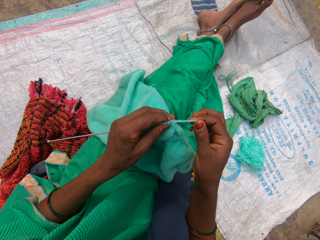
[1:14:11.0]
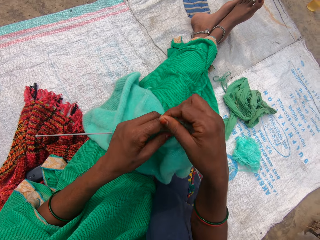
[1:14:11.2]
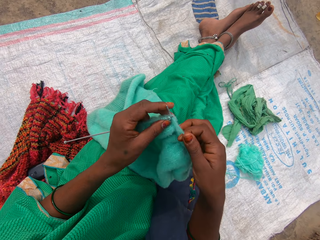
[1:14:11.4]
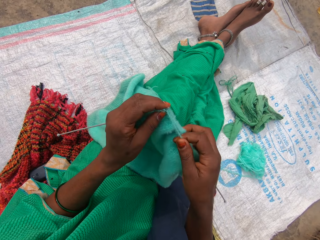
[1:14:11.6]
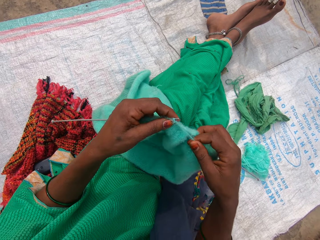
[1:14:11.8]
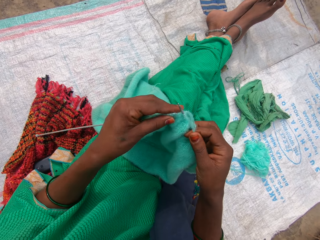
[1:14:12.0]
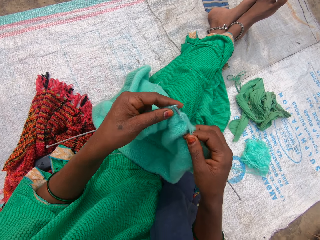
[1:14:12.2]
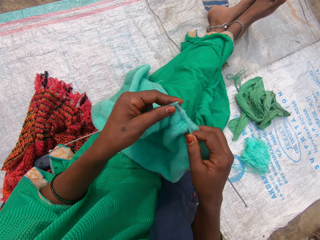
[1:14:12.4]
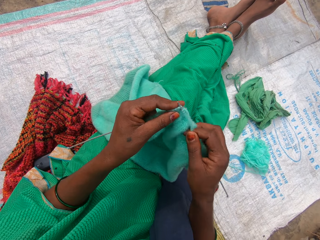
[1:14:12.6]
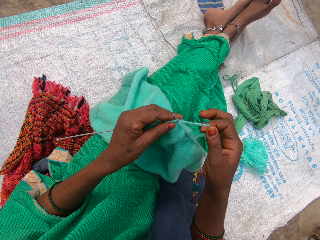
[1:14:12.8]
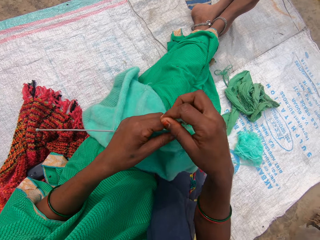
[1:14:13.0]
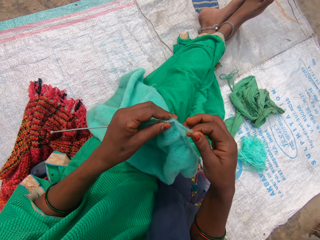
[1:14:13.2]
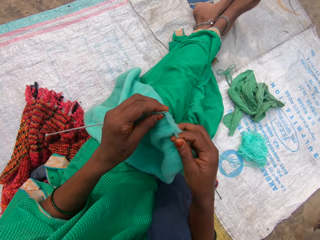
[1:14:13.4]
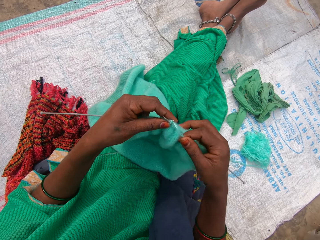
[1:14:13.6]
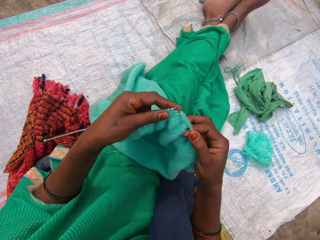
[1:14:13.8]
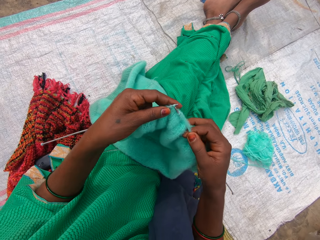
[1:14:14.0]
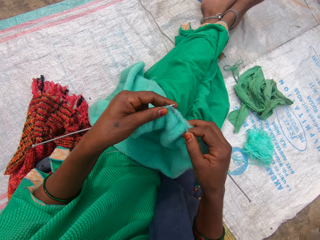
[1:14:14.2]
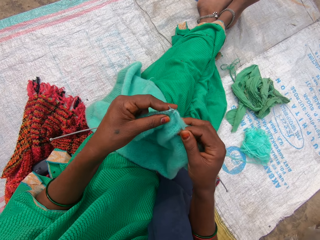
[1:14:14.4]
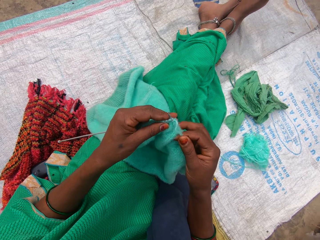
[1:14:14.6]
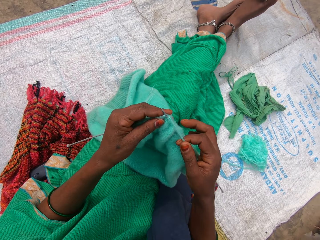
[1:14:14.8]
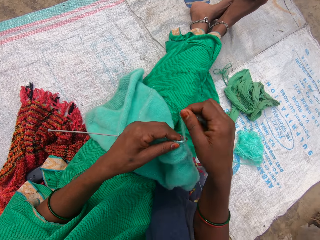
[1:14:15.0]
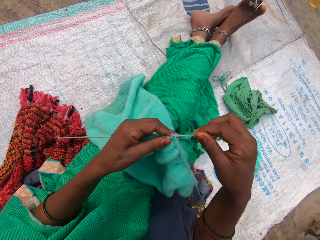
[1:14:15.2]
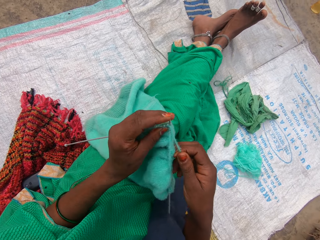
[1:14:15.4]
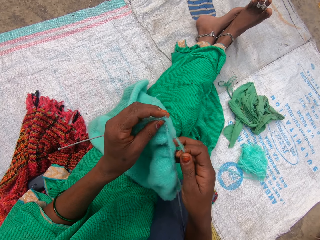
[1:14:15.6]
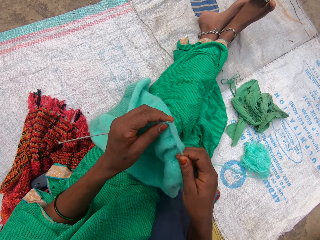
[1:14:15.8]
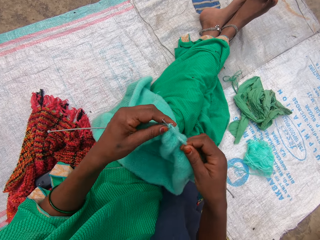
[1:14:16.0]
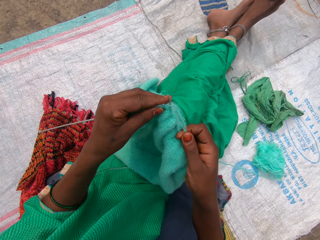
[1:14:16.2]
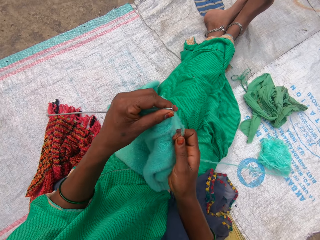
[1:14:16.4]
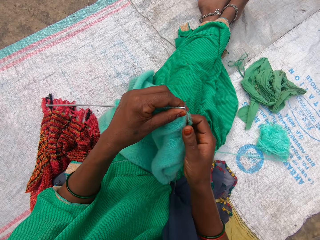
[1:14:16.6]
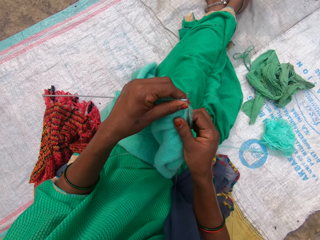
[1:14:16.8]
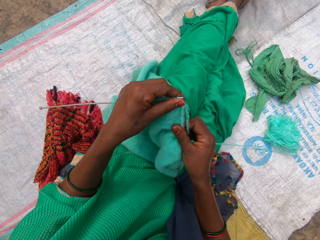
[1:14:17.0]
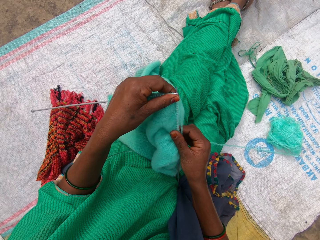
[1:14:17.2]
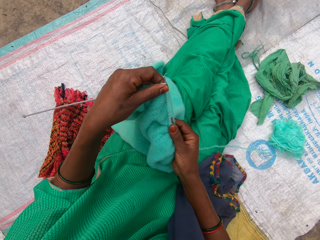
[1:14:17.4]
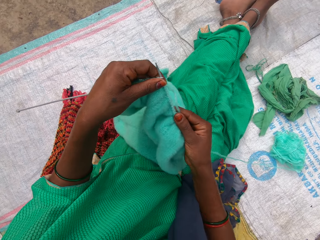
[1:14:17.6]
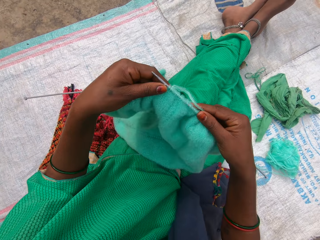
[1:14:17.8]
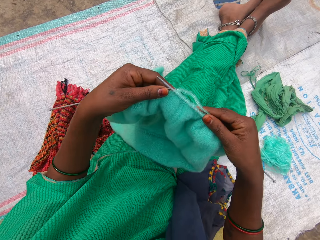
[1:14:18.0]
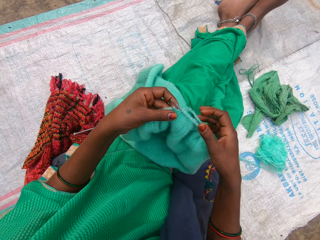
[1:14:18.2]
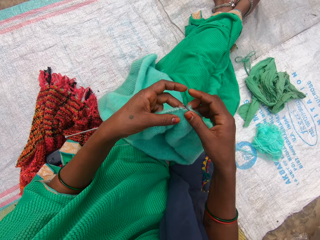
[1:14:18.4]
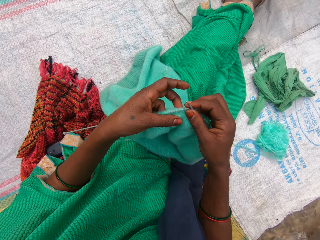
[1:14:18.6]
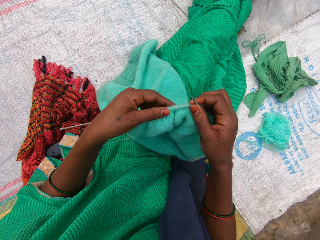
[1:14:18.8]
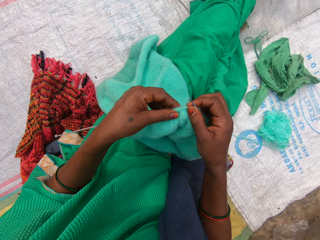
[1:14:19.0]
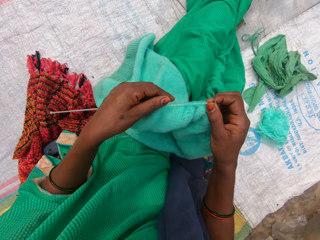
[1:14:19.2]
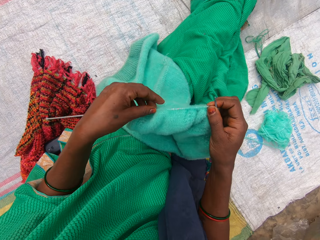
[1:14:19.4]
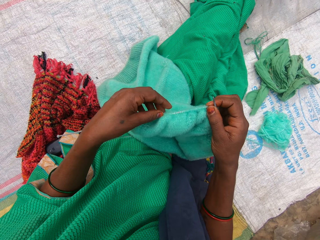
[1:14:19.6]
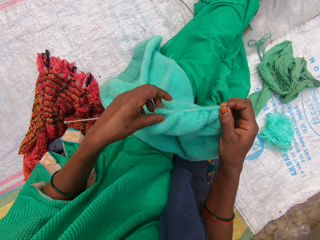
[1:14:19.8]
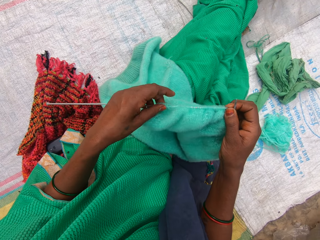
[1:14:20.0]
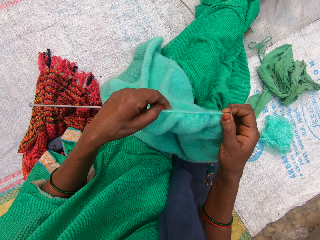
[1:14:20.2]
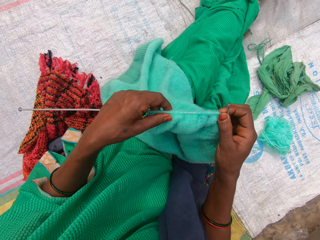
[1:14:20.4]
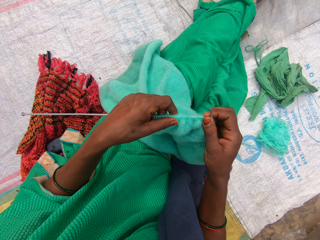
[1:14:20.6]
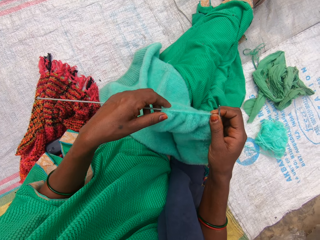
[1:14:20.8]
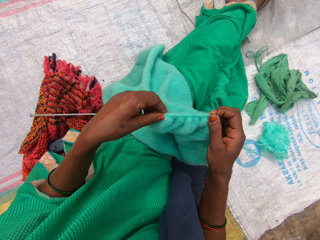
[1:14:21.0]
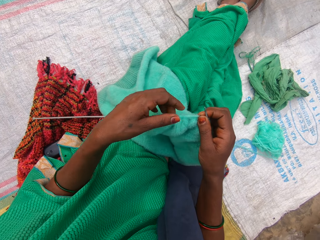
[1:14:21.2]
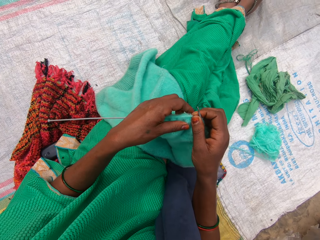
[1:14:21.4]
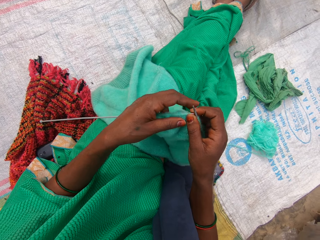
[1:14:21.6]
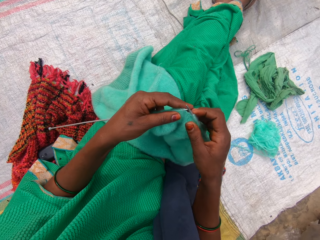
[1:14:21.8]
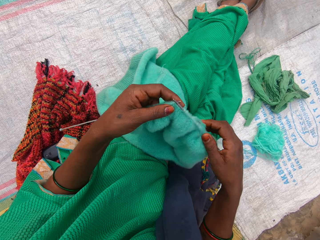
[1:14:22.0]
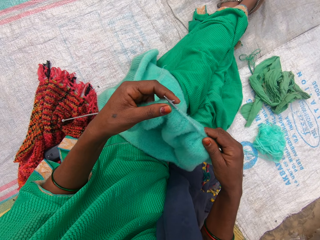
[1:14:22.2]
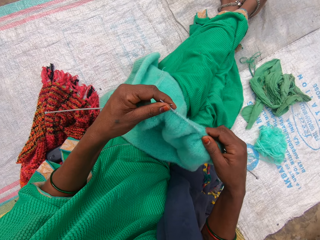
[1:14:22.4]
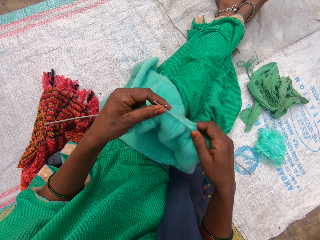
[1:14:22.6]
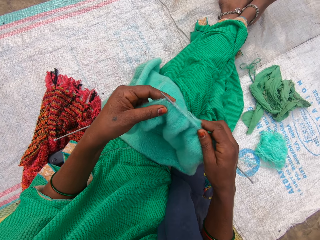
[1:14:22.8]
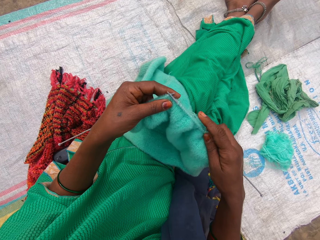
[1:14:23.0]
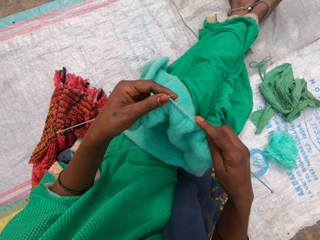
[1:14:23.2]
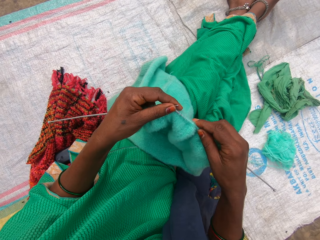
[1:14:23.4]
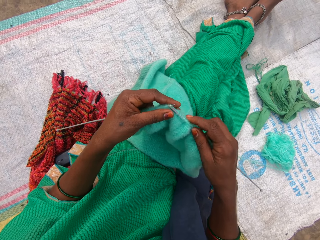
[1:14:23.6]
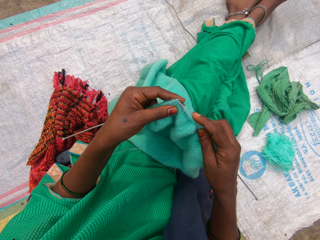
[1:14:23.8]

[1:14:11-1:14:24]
The camera wearer knits the fabric. They roll a knitting thread on the Addi double-ended crochet hooks. They hold the knitting thread. They adjust the fabric. They hold the Addi double-ended crochet hooks.

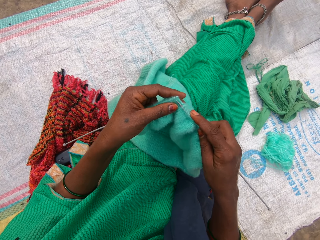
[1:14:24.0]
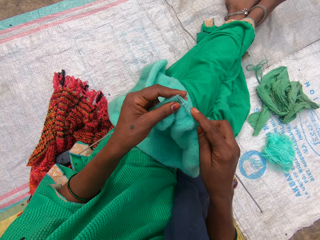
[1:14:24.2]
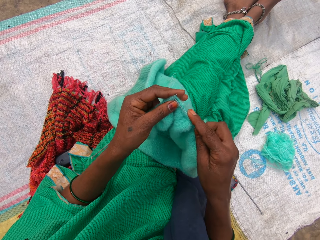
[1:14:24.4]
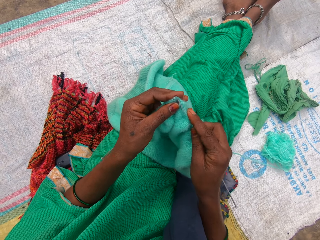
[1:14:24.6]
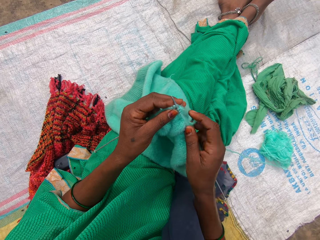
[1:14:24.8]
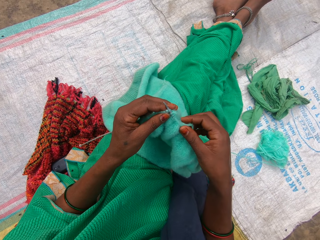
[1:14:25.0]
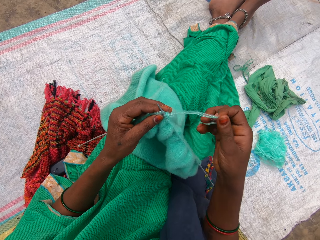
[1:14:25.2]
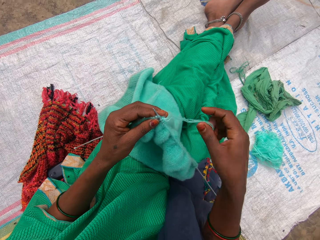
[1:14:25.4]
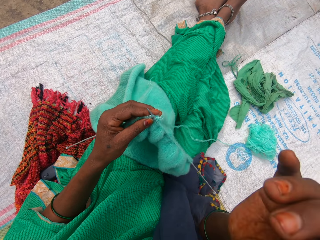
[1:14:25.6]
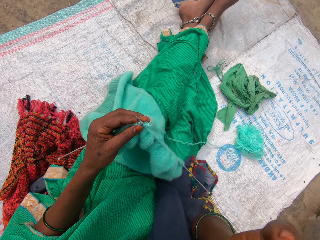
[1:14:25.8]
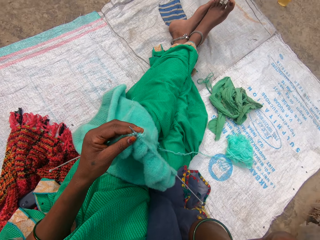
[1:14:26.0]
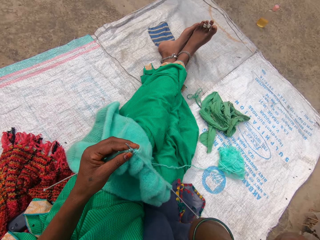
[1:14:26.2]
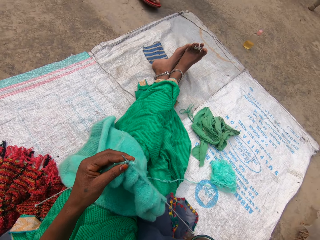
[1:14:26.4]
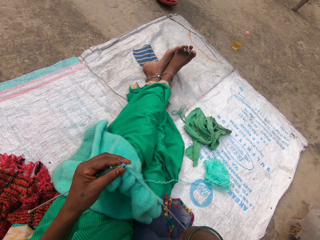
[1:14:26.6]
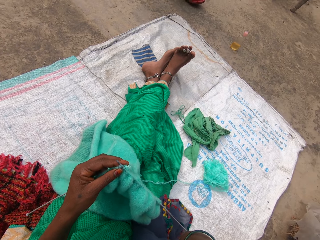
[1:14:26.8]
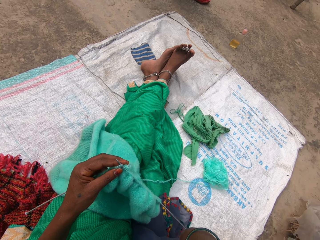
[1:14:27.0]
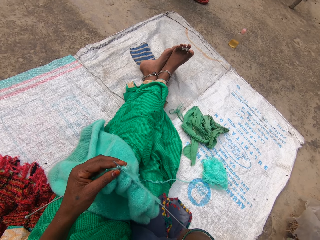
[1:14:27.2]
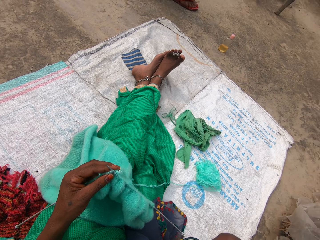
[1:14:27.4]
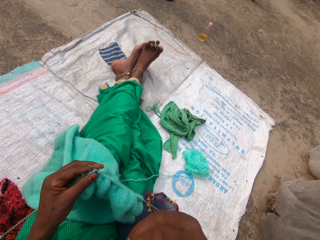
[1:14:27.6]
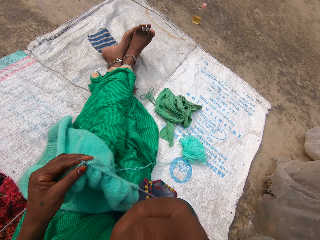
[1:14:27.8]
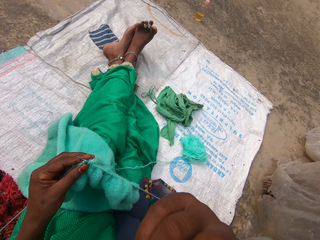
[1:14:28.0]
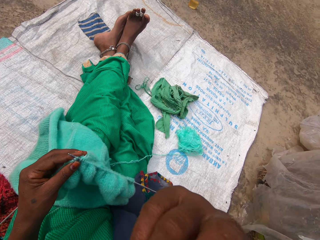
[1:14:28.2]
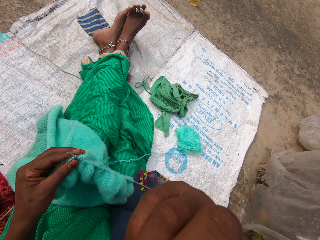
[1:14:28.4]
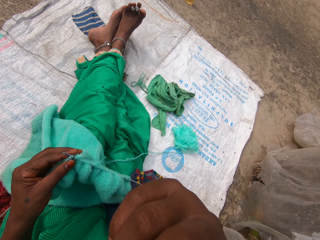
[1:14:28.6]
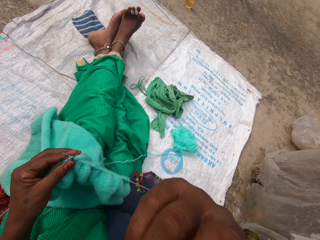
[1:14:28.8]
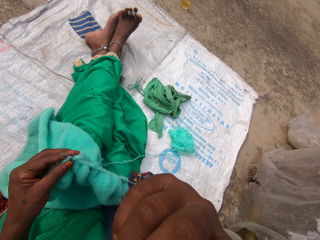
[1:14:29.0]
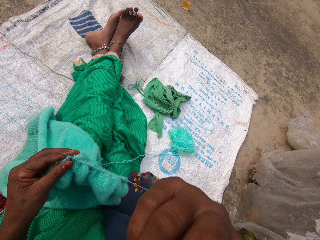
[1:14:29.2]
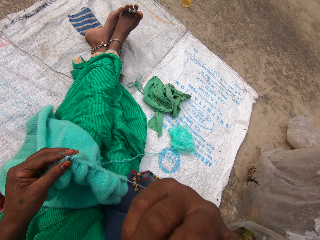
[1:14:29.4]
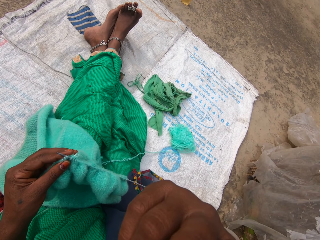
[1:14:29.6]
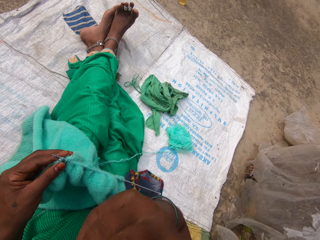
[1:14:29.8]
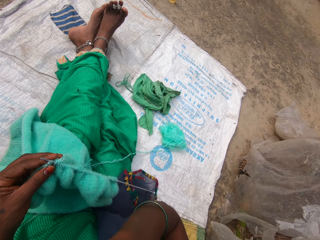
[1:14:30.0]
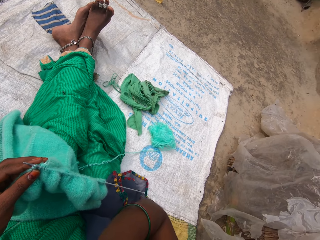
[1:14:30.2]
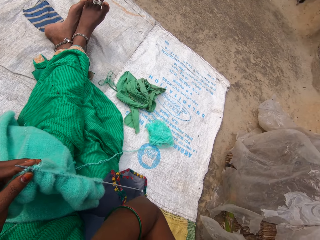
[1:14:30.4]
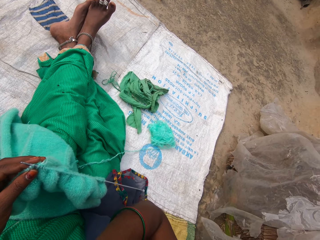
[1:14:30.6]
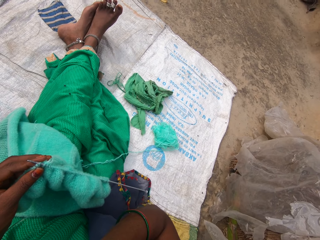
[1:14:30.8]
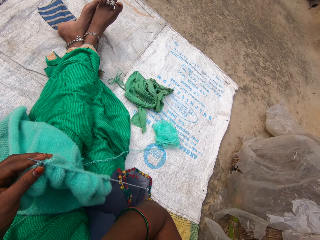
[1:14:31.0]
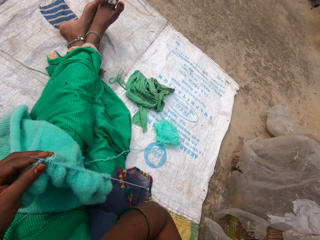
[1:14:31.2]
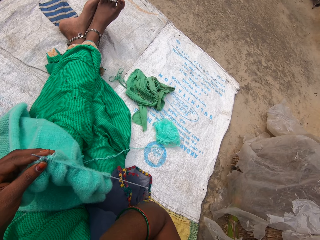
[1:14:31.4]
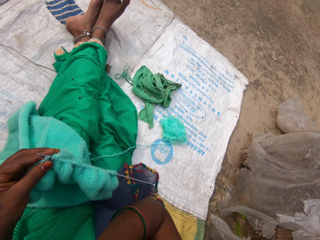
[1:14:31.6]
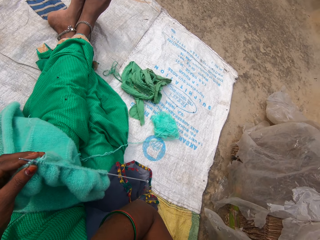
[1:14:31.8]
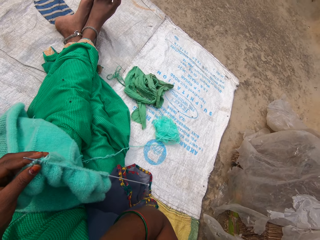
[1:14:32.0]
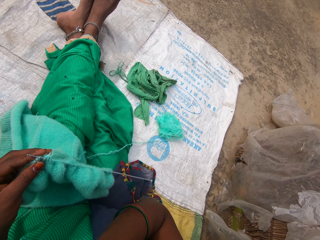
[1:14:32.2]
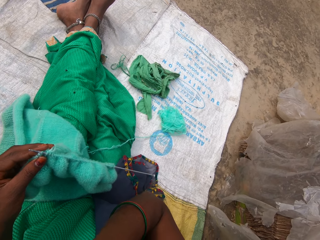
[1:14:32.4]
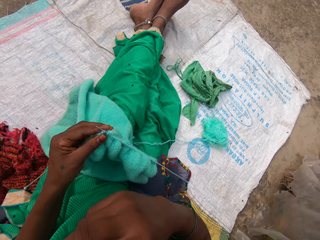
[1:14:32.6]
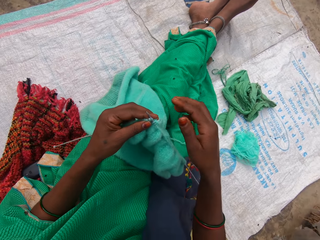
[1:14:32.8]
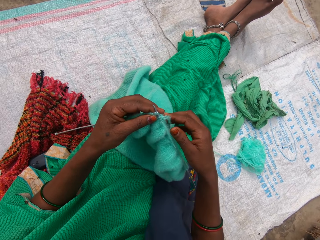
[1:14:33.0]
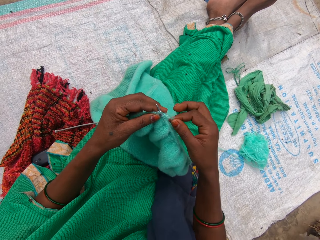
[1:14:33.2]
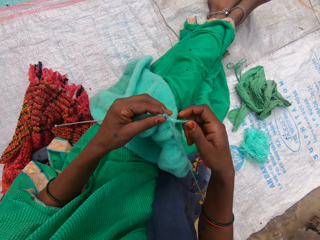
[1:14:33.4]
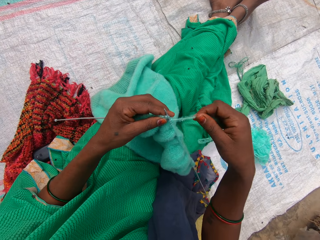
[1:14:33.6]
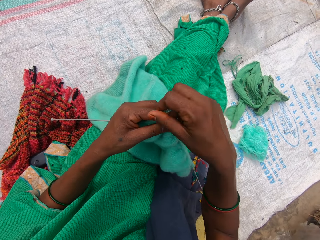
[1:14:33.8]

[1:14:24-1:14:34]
The camera wearer hooks a thread with an Addi double-ended crochet hook. She scratches her nose with her right hand. The lady walks away from the camera wearer. The camera wearer moves the camera around.
